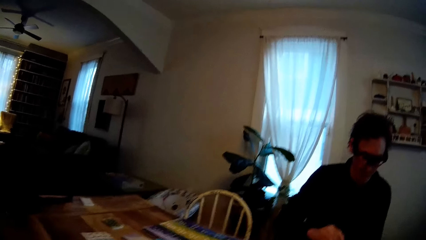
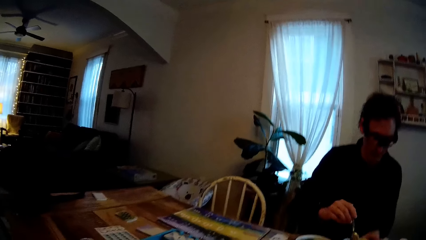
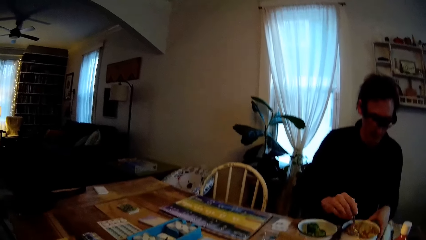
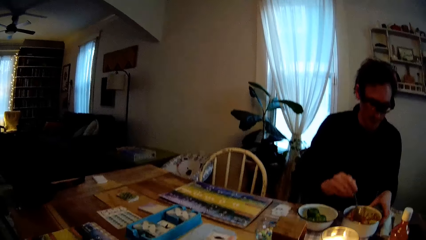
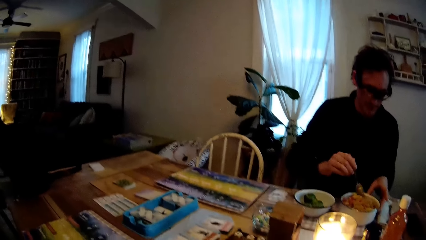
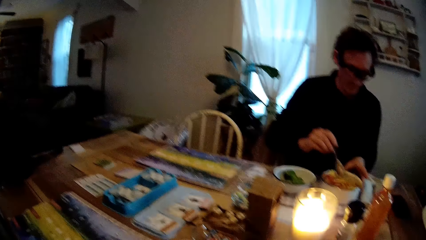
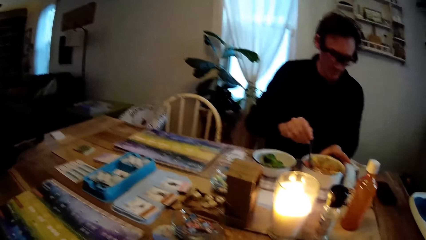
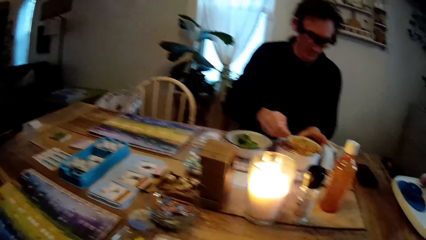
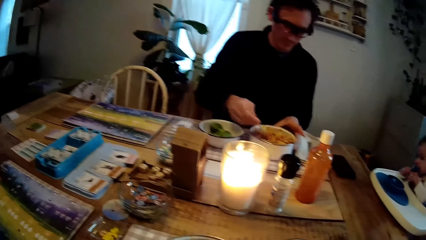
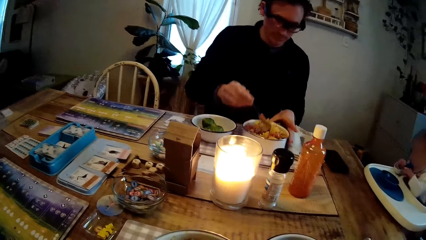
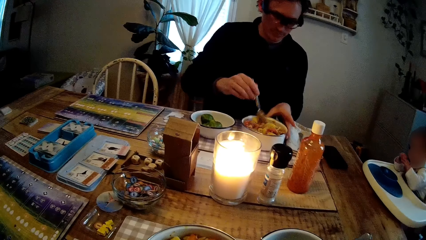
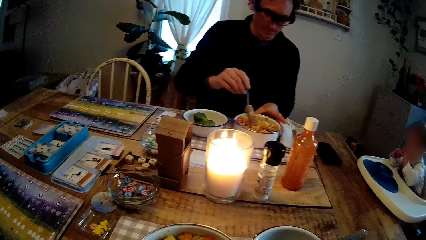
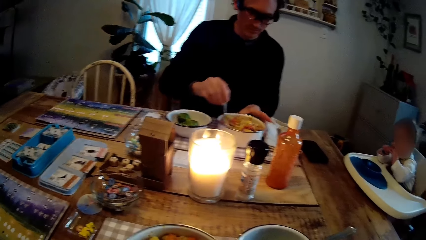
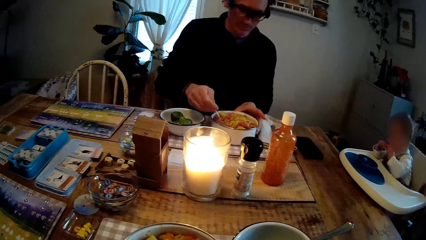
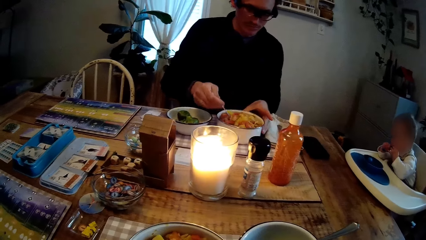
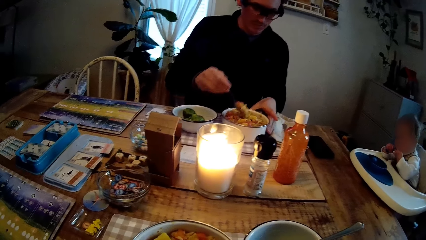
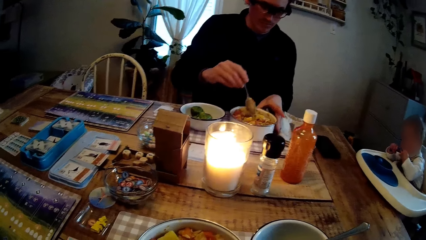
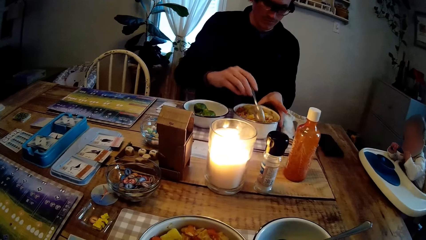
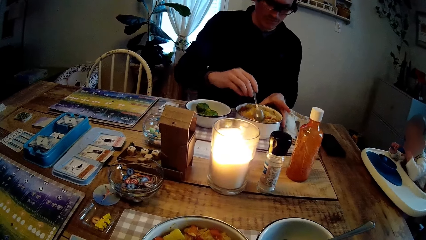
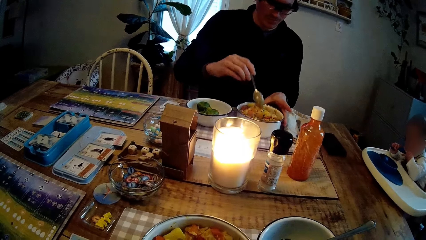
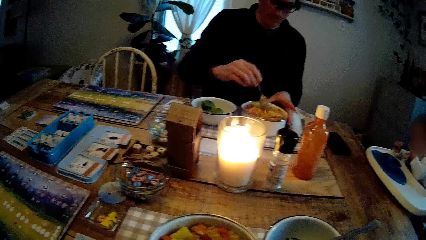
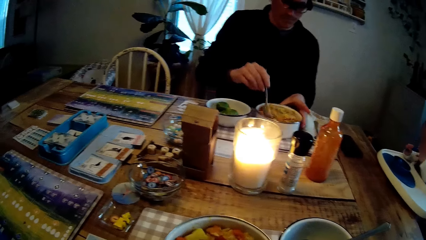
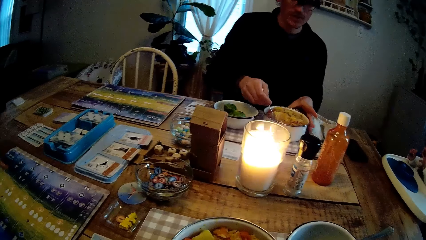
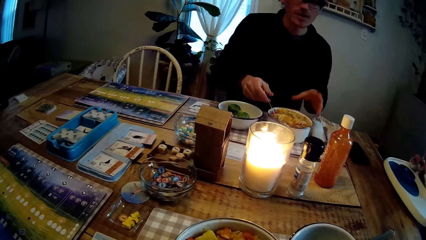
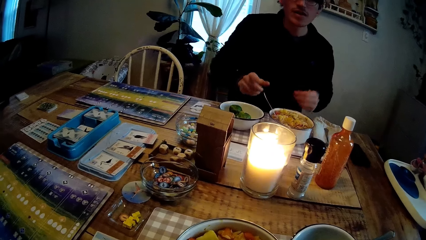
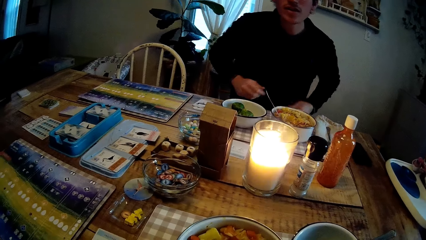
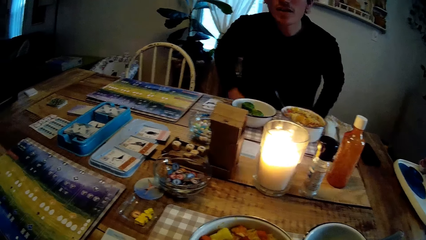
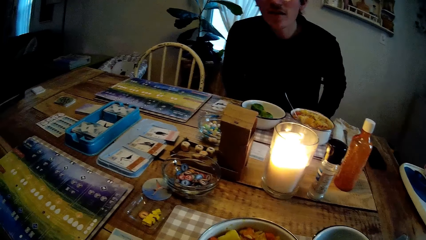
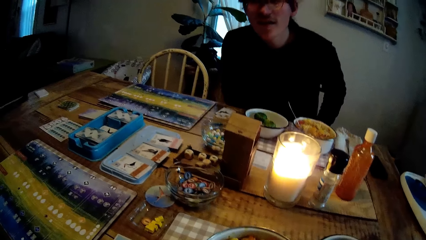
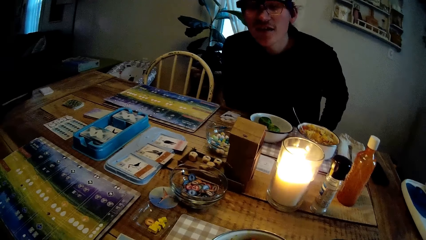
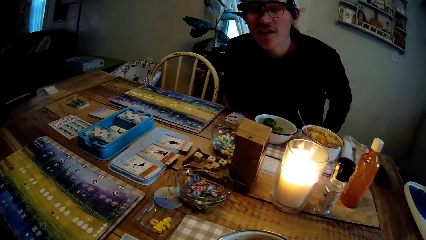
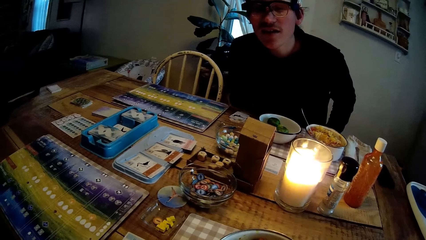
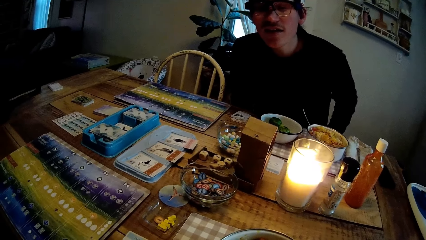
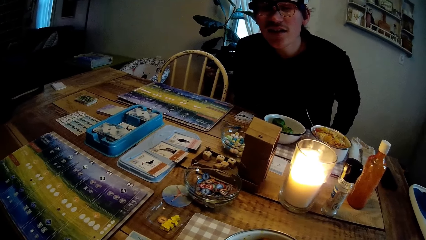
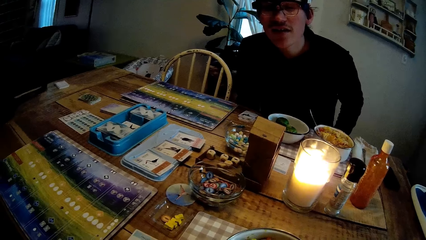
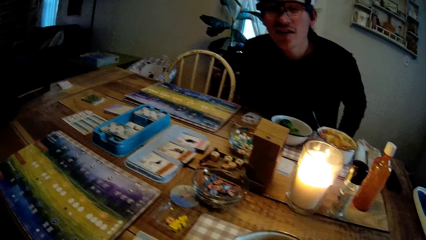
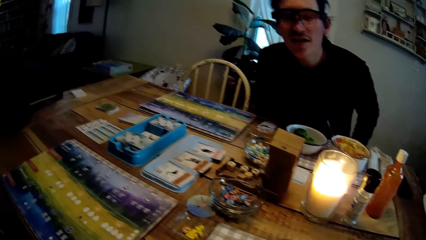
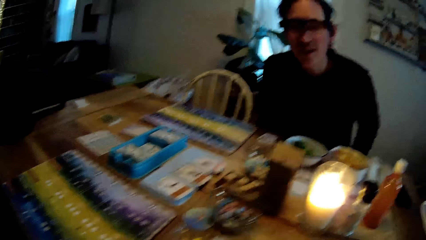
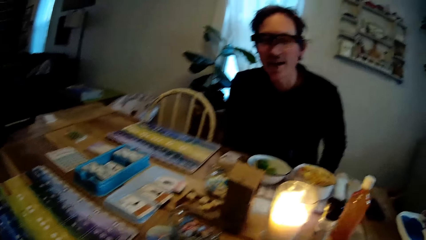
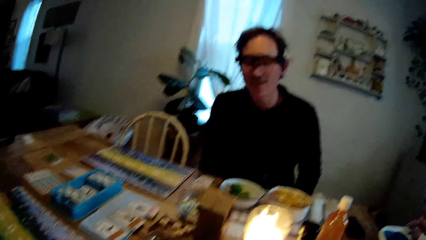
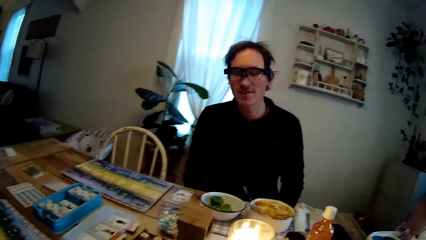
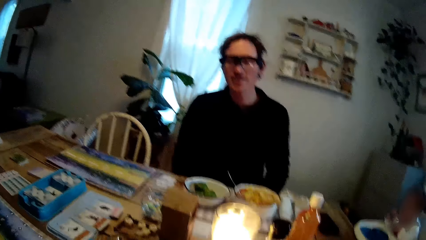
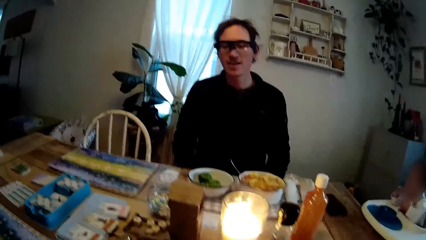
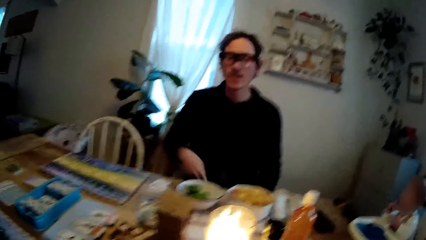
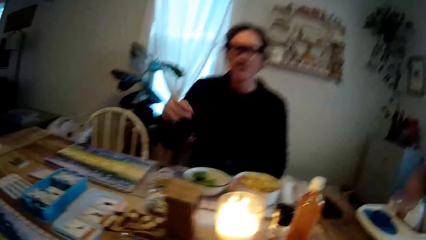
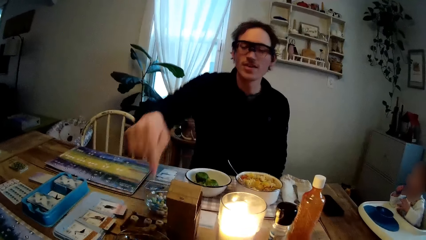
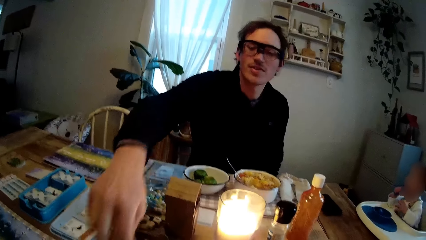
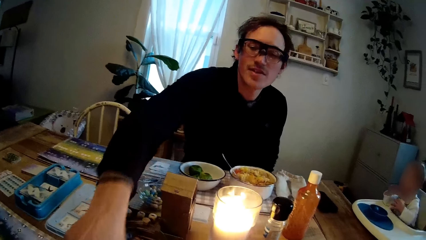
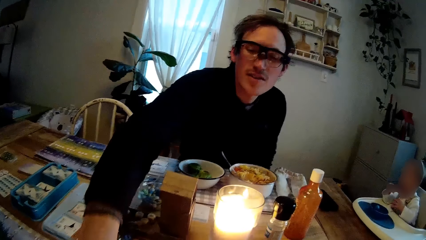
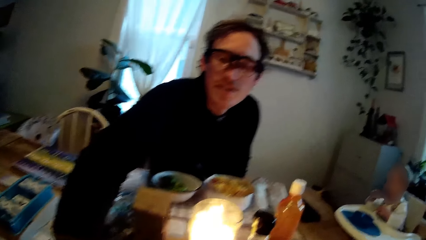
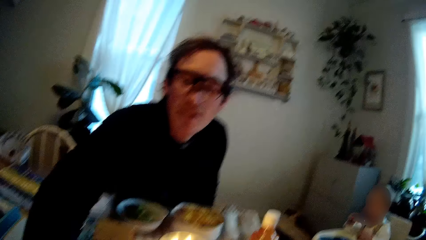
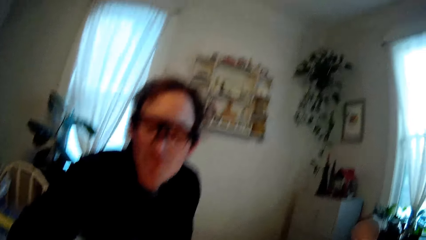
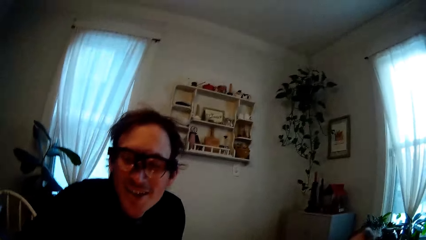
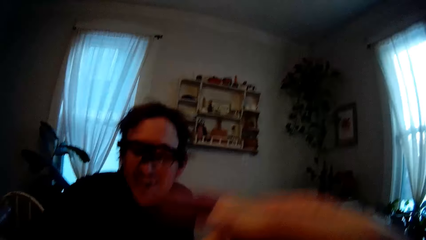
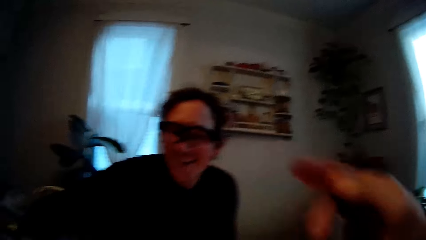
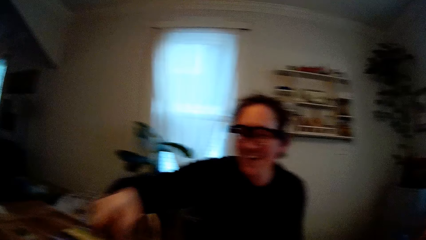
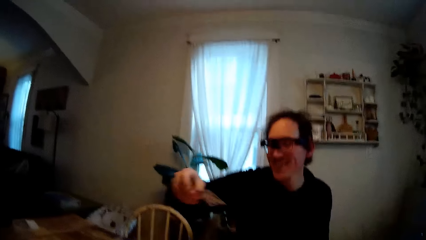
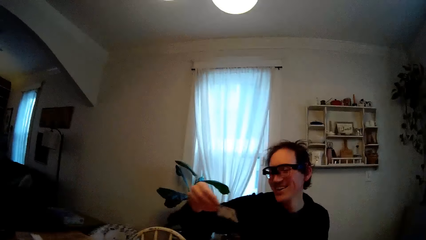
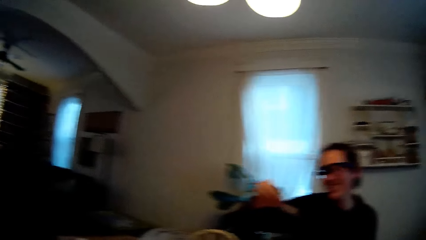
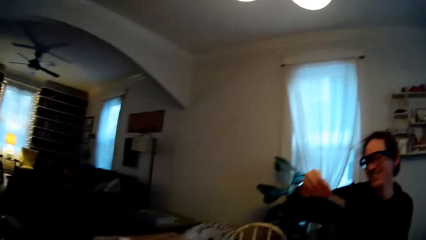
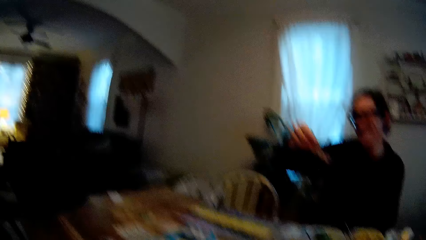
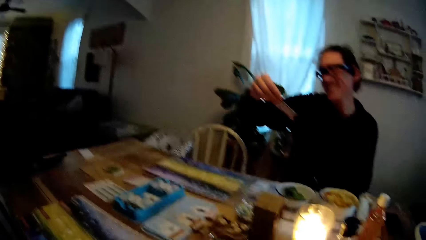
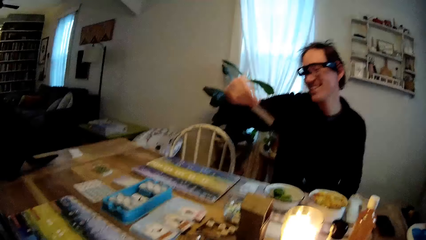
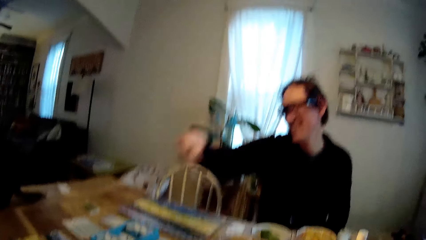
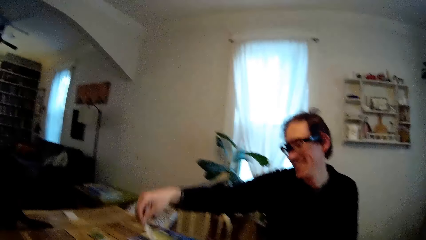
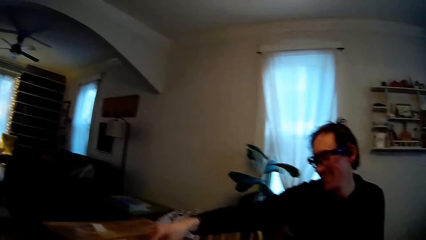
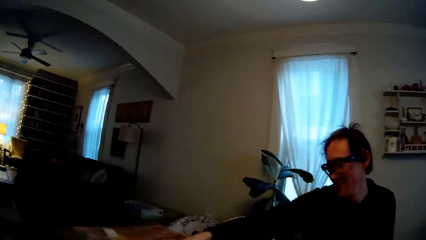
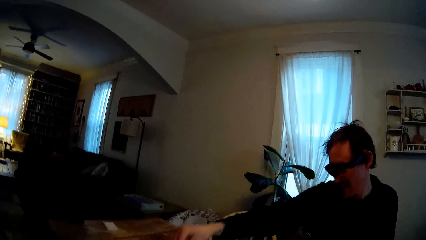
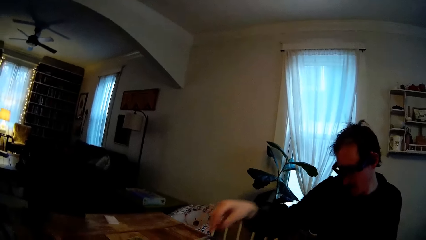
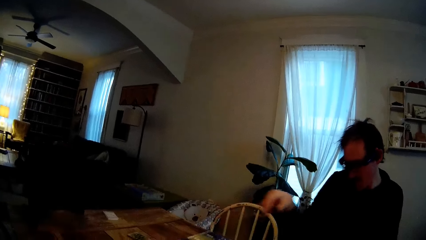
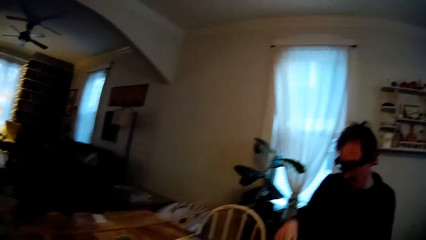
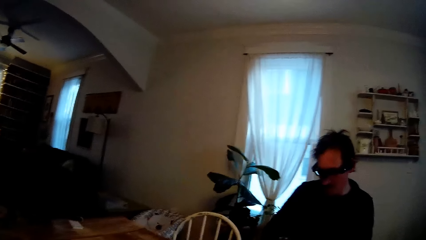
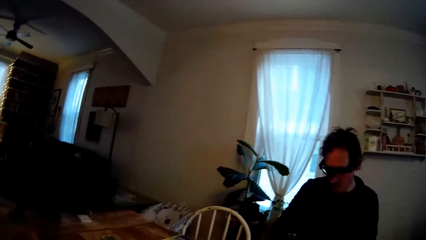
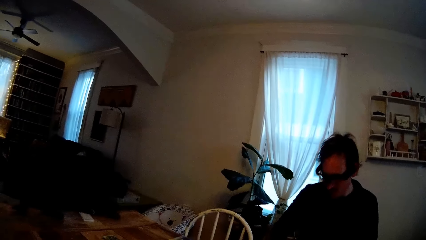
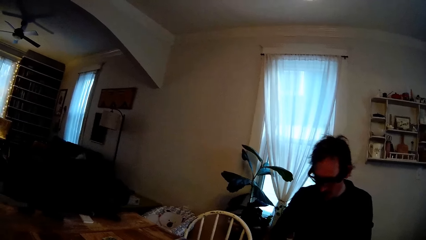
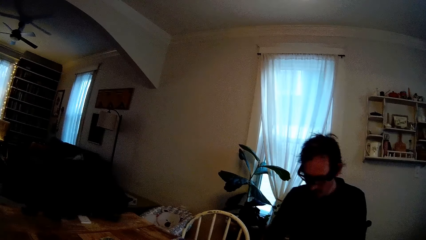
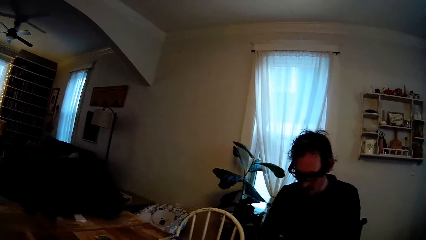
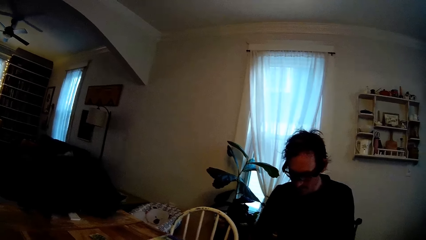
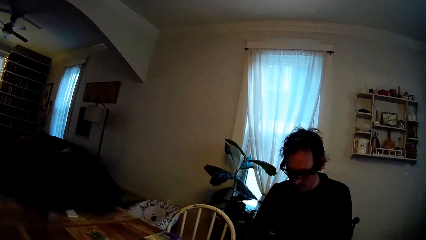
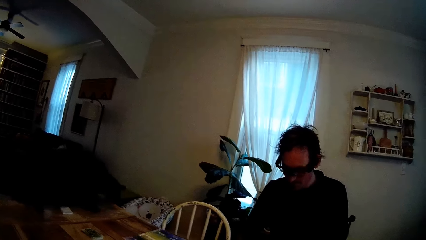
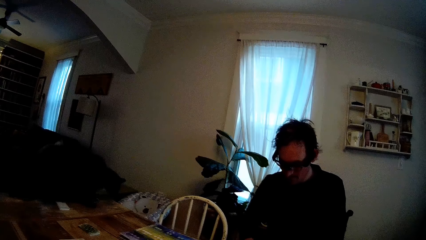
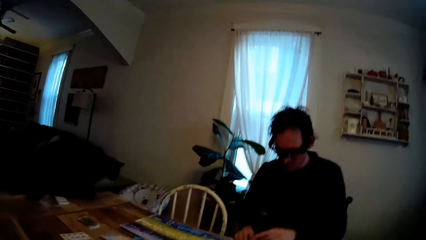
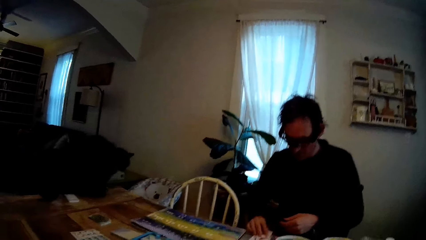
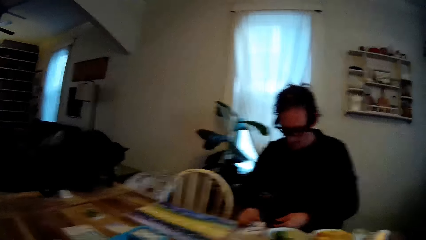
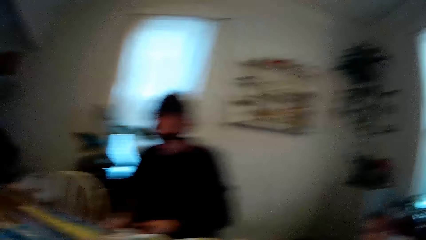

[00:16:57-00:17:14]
The man takes his right hand off the spoon in the bowl of scrambled egg on the dining table. The man takes his left hand off the bowl of scrambled egg on the dining table. The man picks a playing card off the dining table with his right hand. The camera wearer lifts up her right hand. She takes a card. The man places the playing card in his right hand on the dining table.
